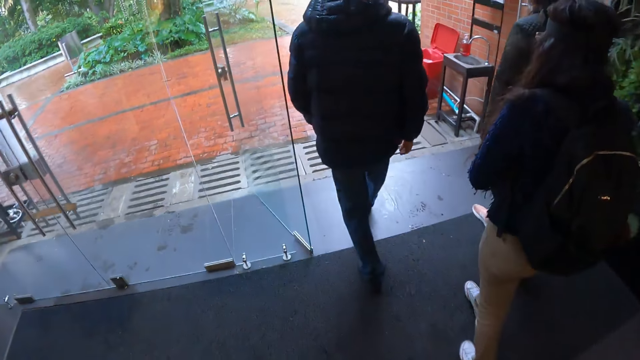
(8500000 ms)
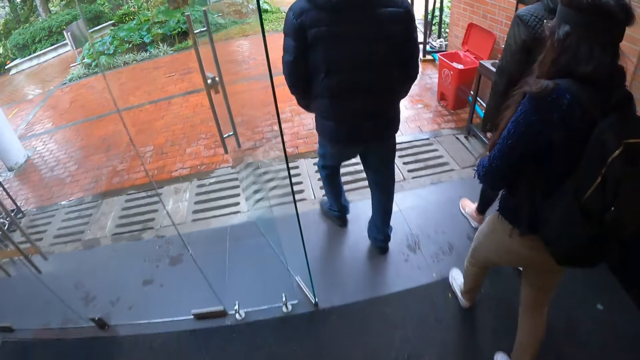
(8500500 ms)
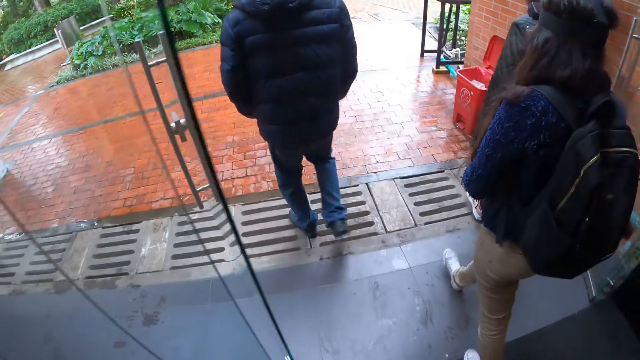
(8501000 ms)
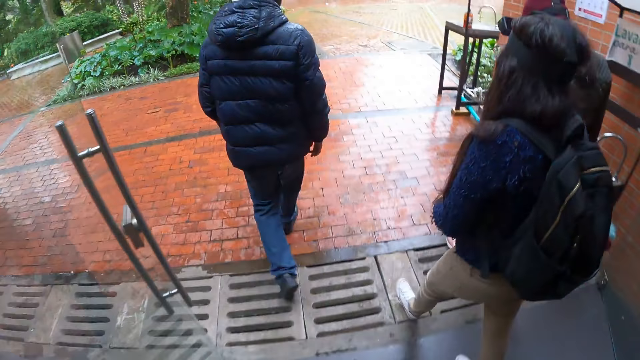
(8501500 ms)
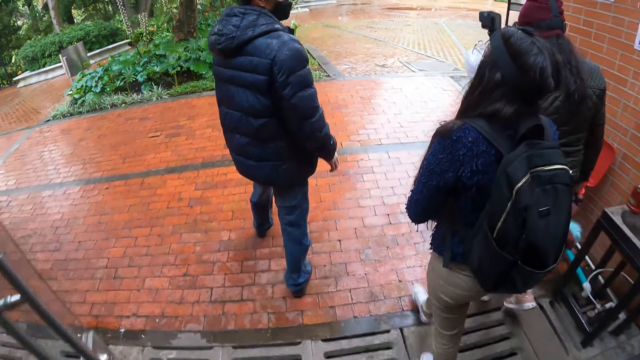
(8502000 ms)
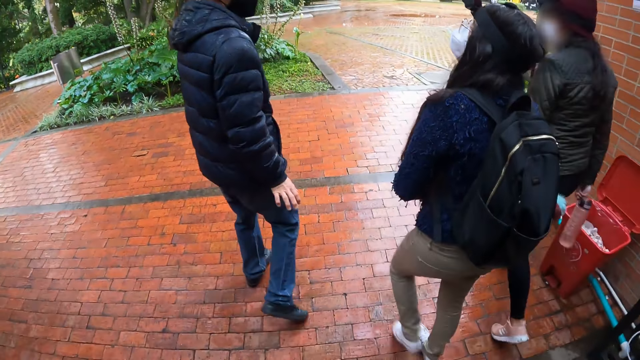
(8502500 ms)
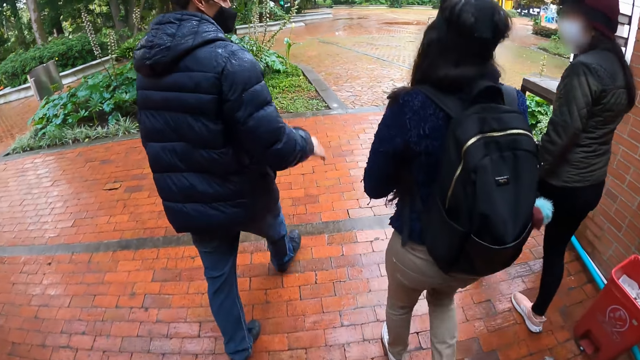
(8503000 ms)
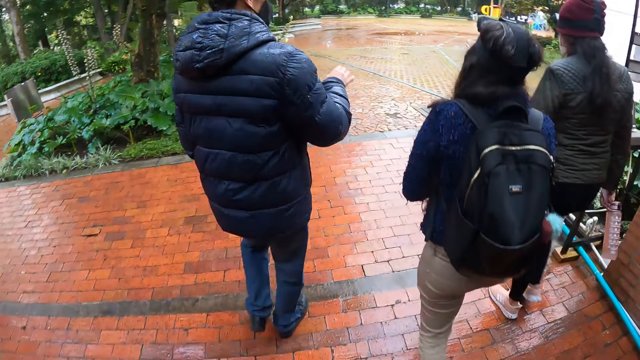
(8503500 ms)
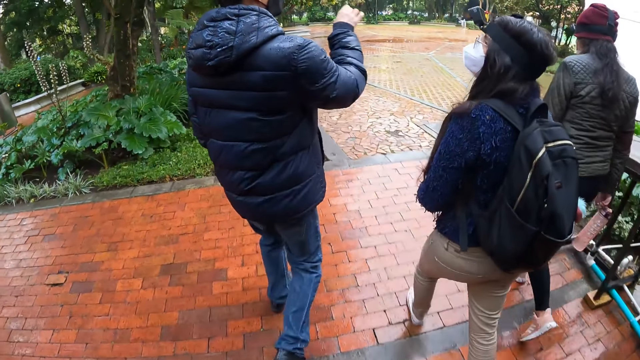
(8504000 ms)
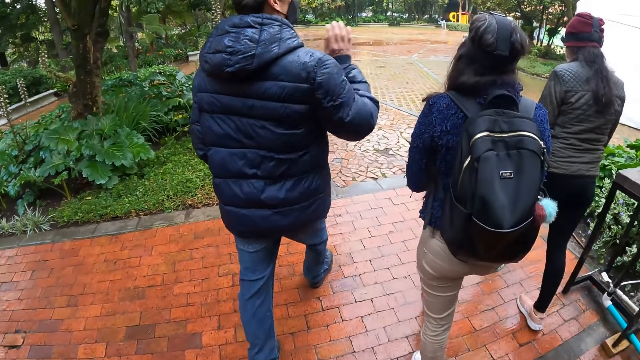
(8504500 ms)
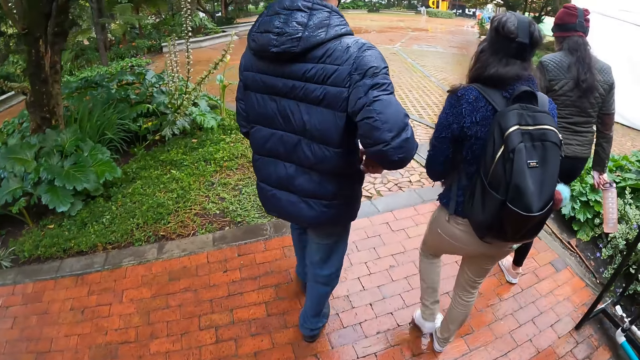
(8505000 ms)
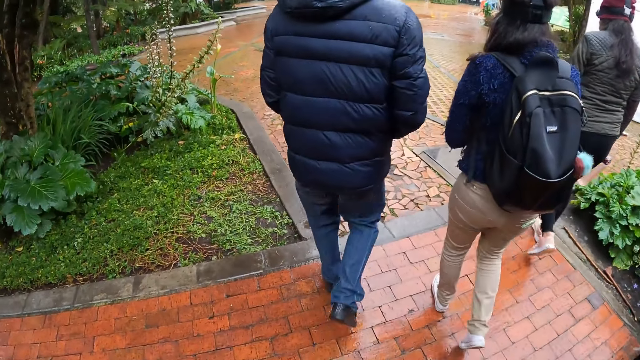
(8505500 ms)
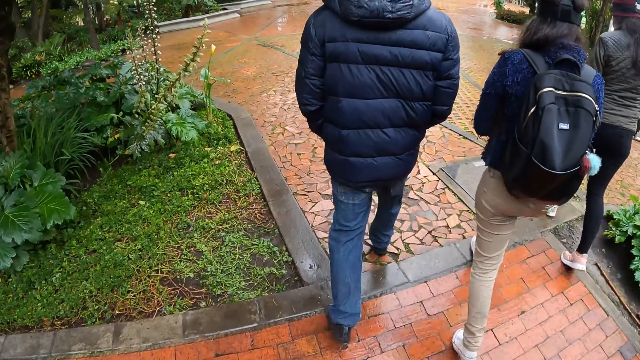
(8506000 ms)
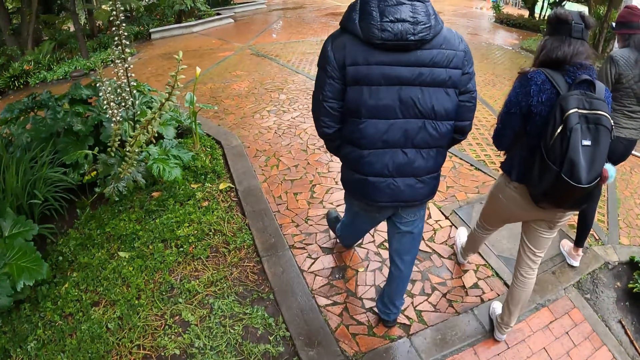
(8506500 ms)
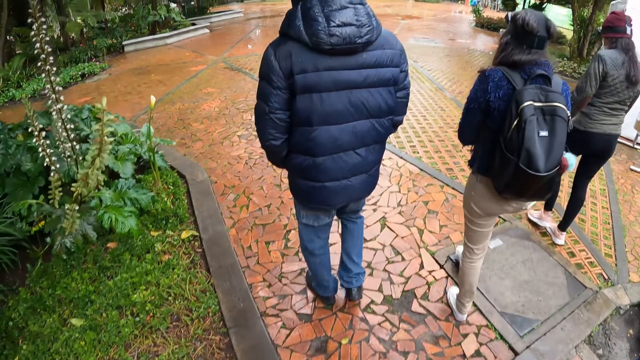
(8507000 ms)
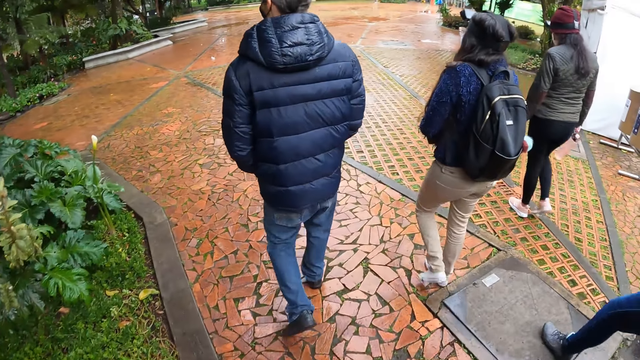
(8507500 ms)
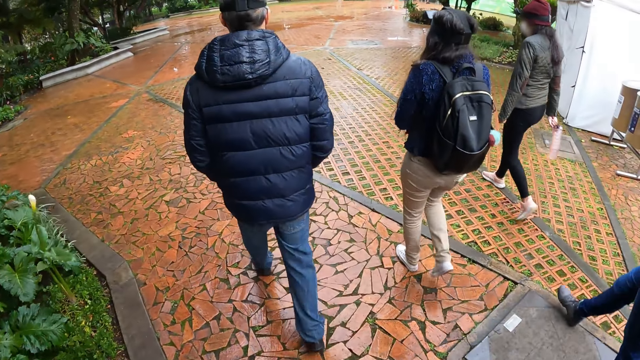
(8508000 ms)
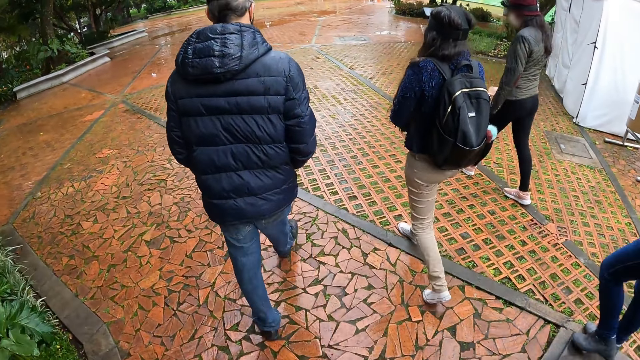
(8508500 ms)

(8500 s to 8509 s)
A man converses with the camera wearer, a woman, another woman, a third woman and a fourth woman.

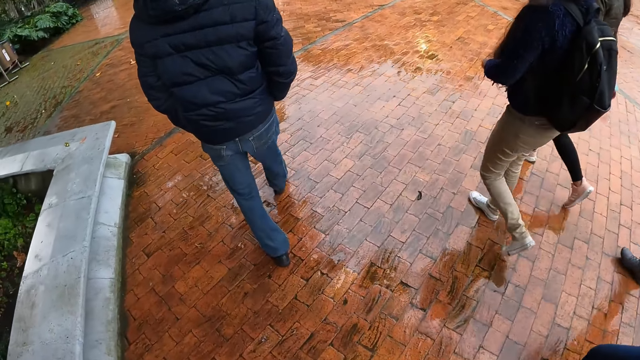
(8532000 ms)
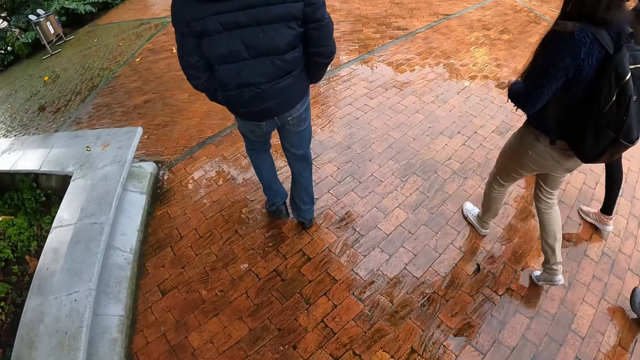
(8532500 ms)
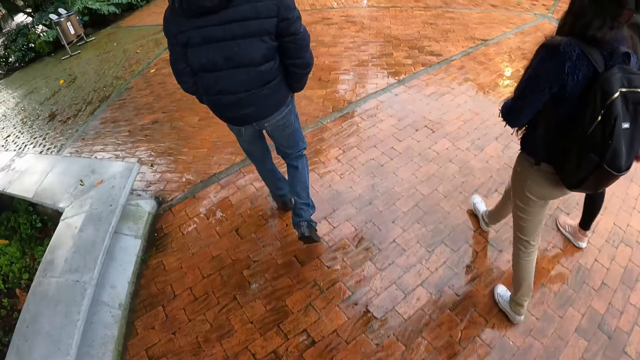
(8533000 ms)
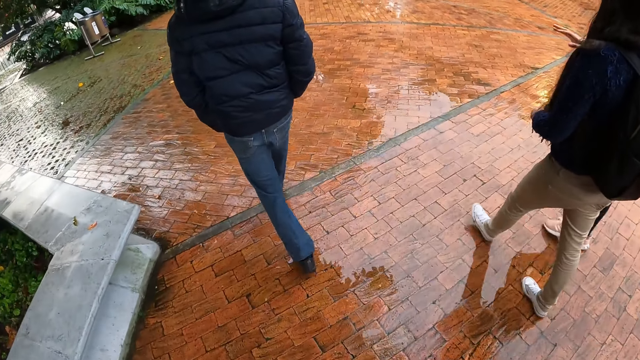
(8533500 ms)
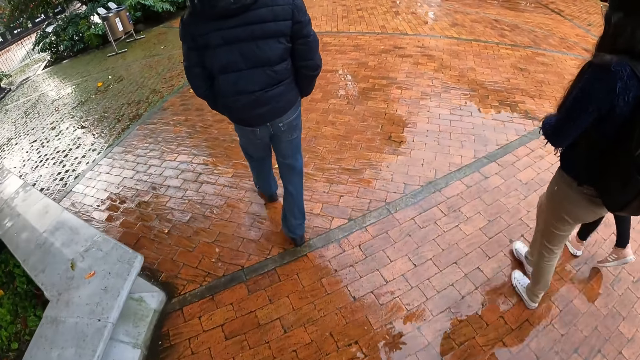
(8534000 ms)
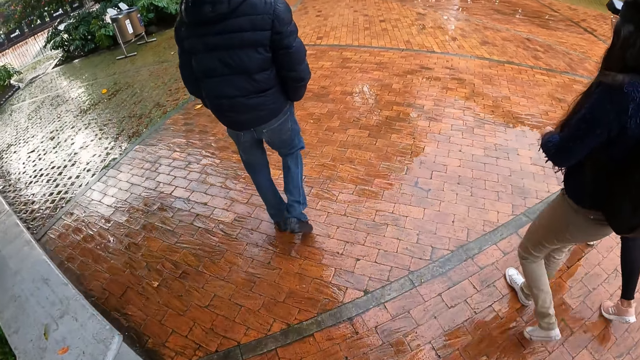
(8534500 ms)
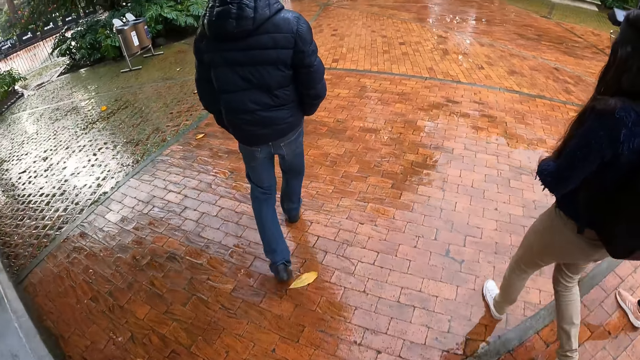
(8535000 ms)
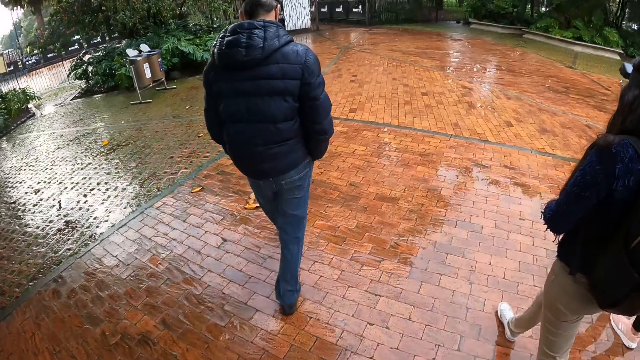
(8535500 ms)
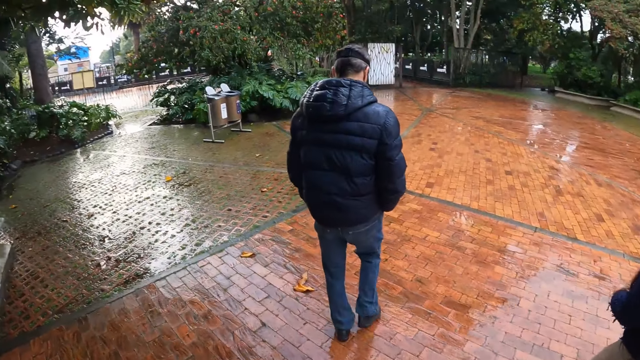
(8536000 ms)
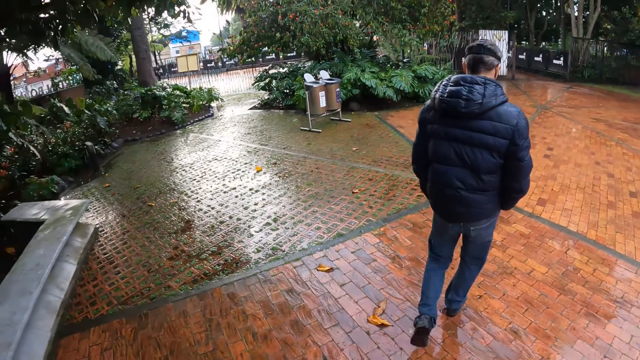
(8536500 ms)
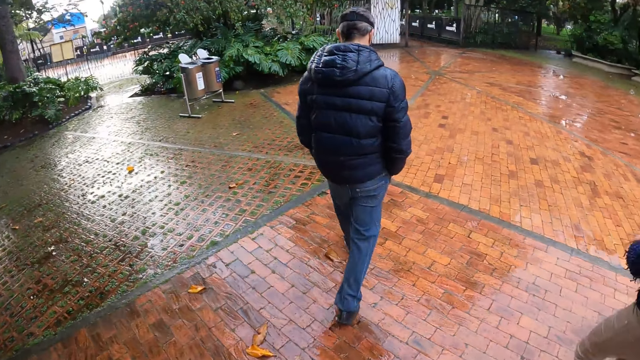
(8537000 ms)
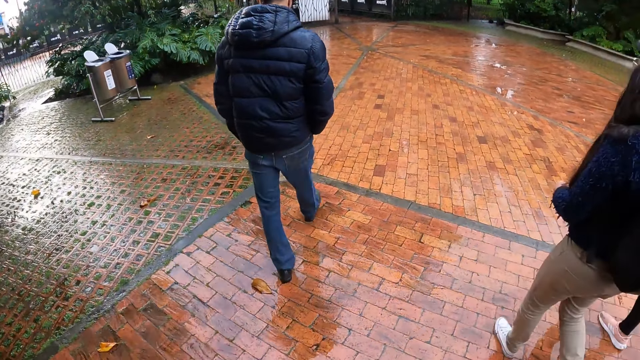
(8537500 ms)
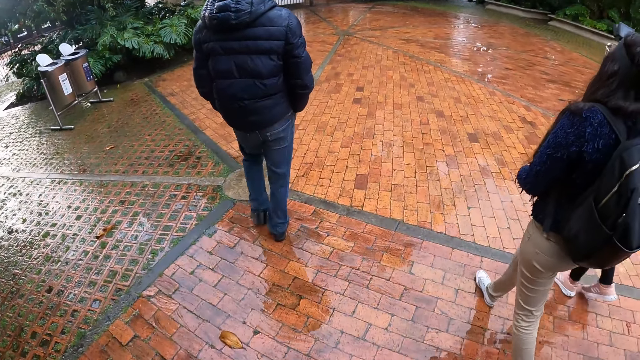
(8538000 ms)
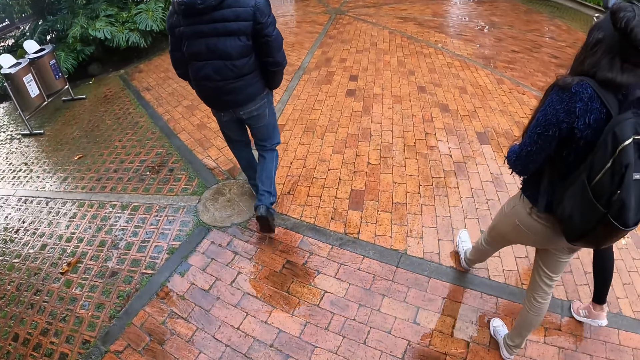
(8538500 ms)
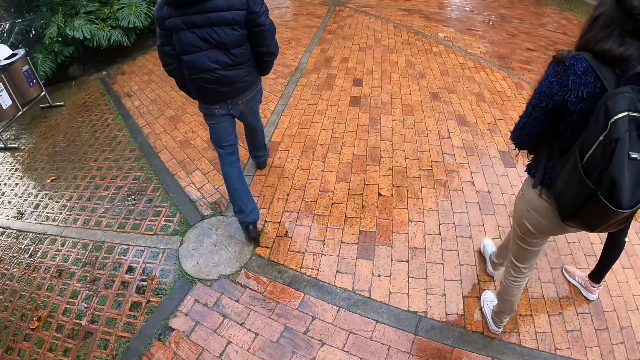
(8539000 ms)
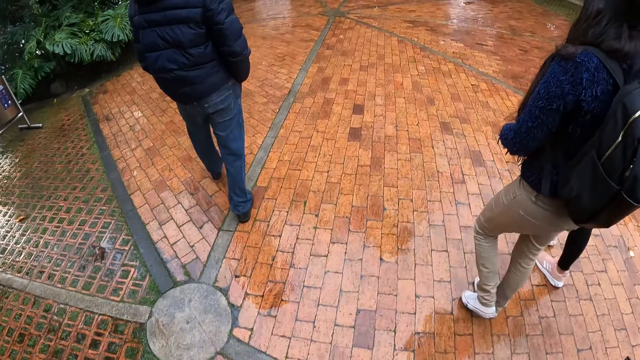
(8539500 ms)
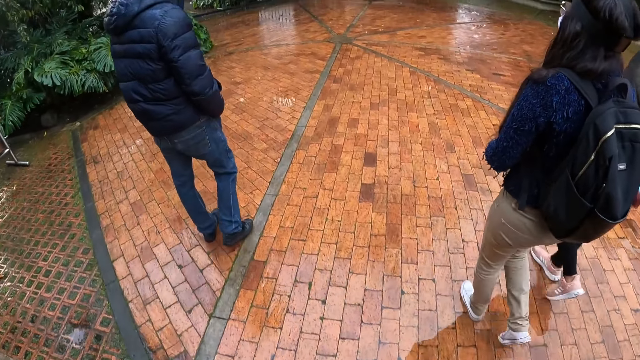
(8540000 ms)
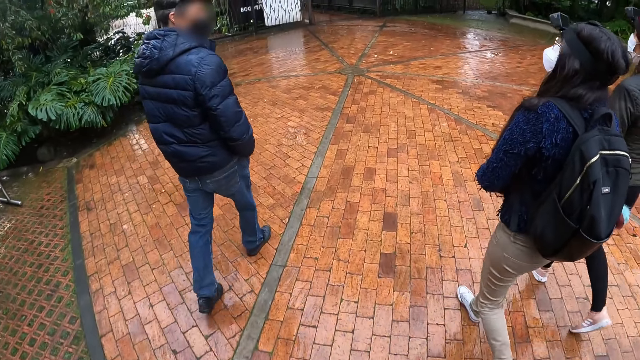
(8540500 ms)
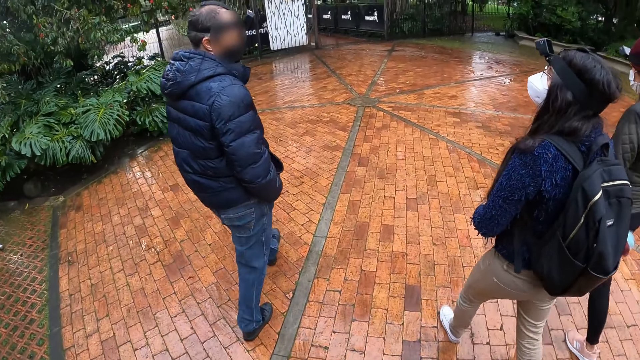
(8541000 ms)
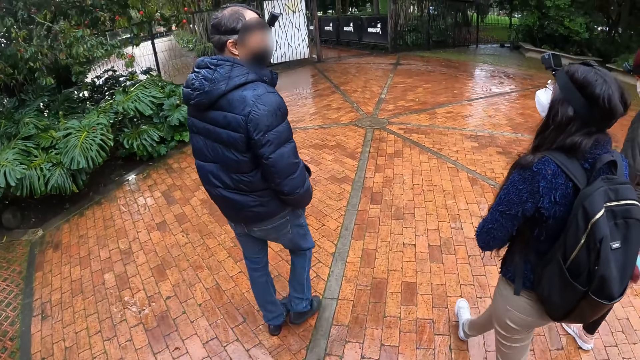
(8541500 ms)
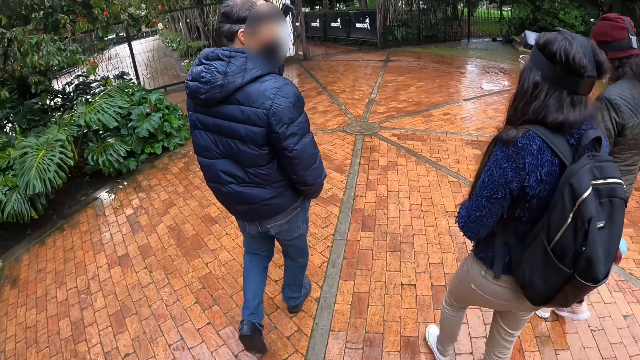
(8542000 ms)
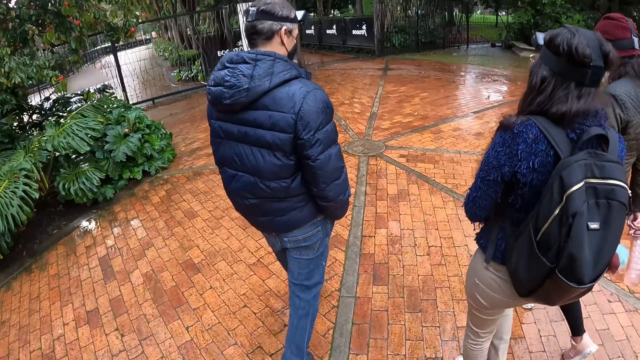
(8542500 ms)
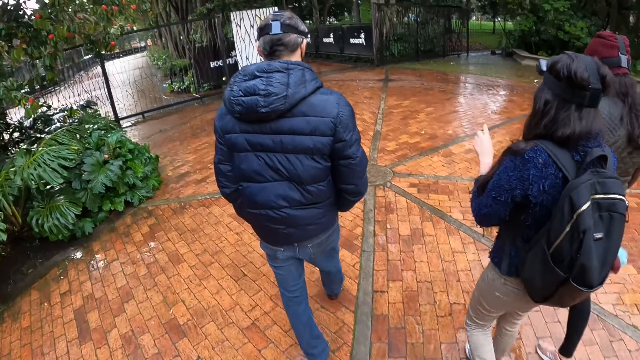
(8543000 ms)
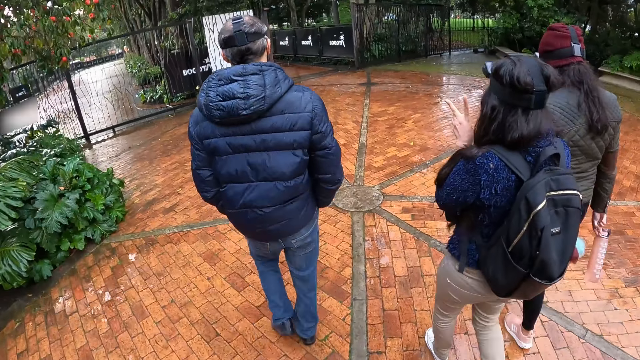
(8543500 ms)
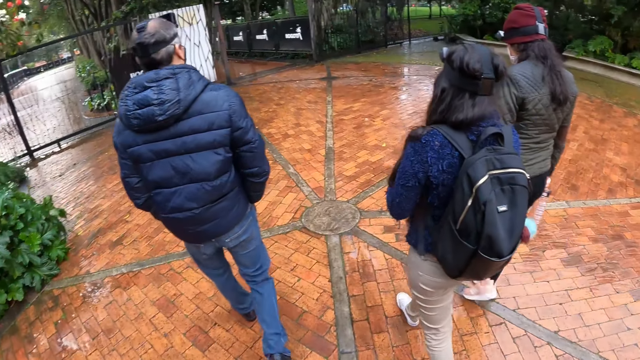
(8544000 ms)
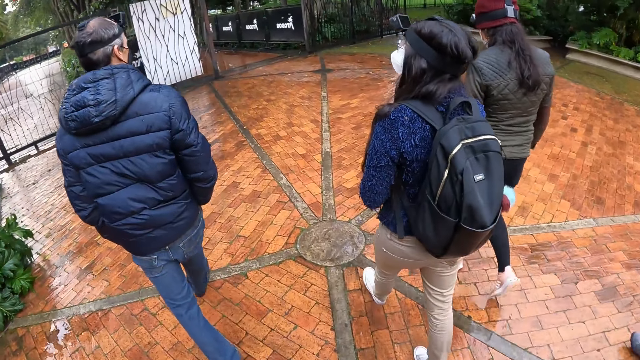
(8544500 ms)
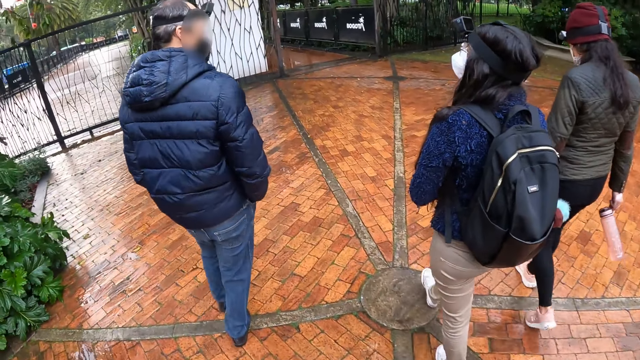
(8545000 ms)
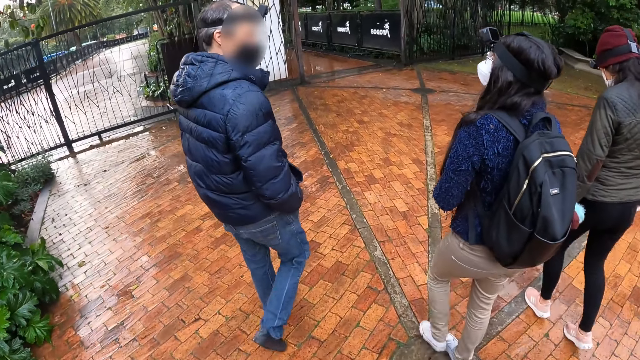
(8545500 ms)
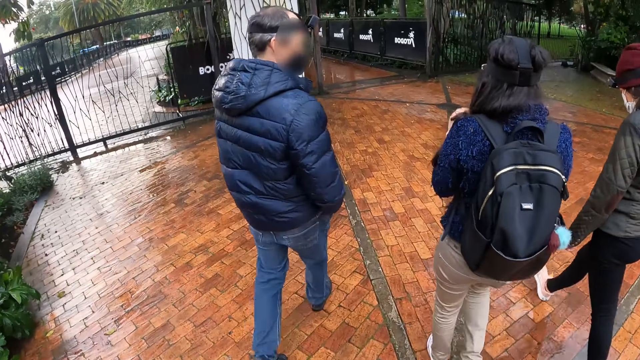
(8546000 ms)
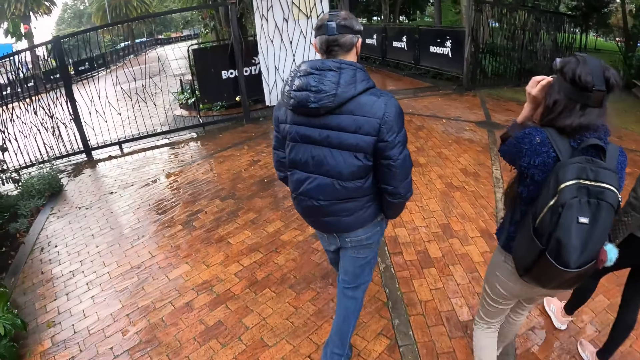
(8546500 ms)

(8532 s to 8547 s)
A woman converses with the camera wearer, a man, another woman, another woman and another woman.
